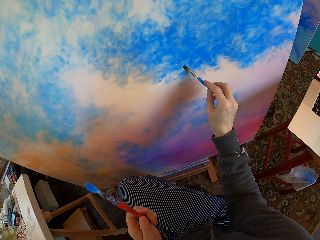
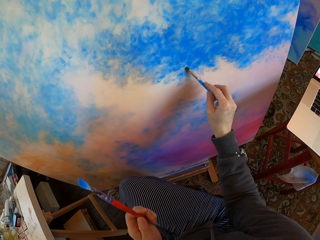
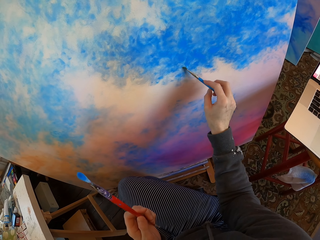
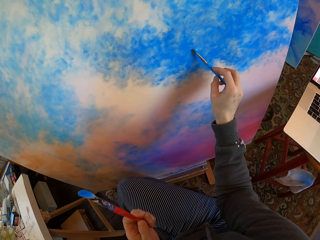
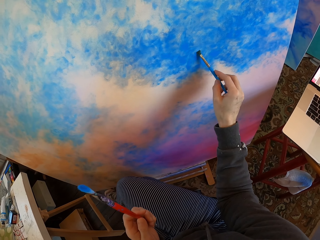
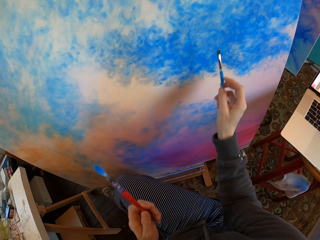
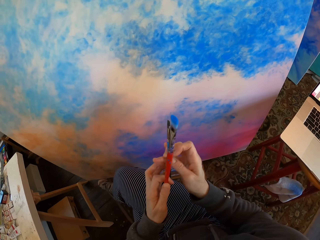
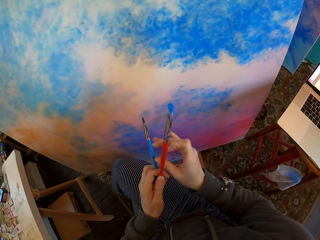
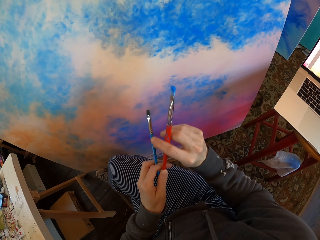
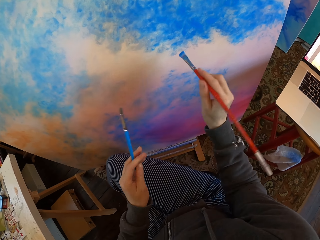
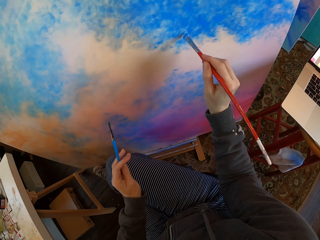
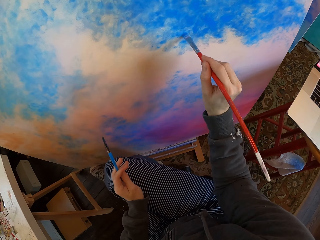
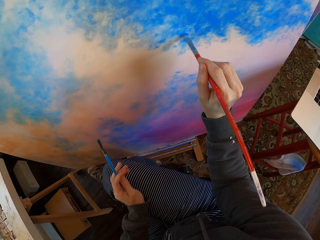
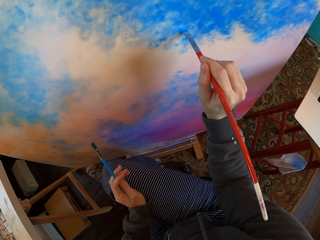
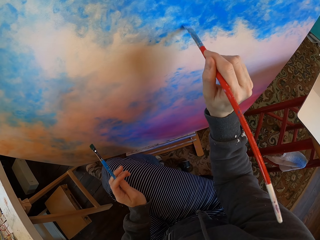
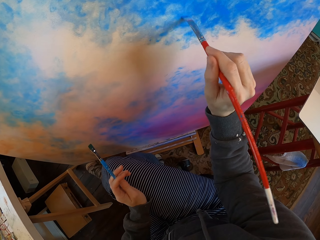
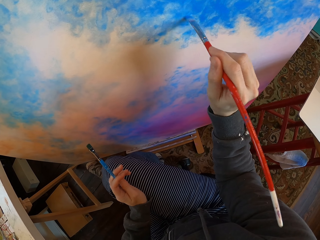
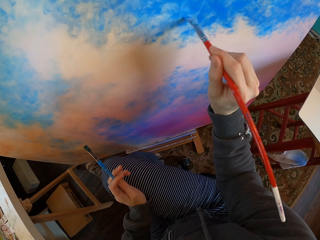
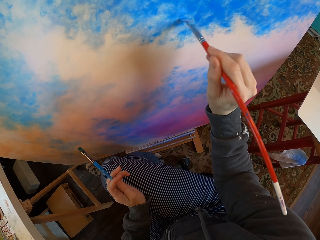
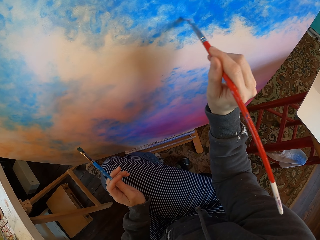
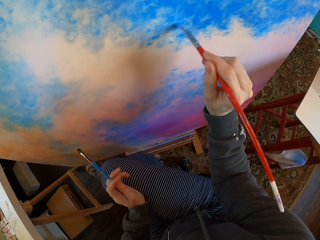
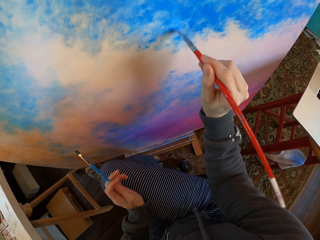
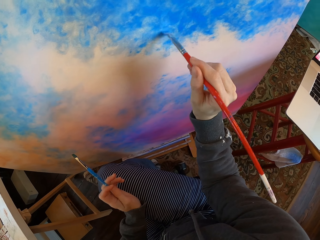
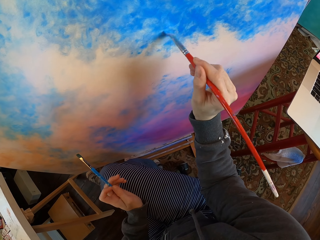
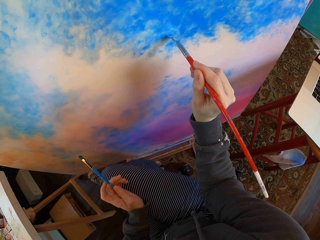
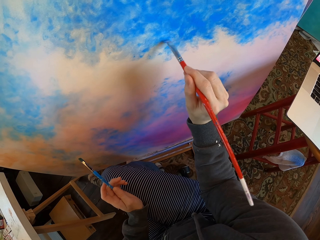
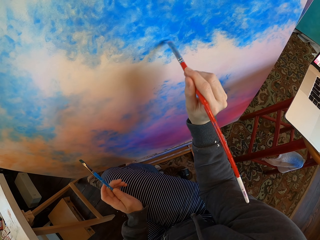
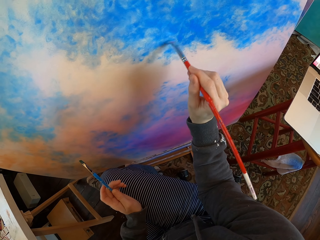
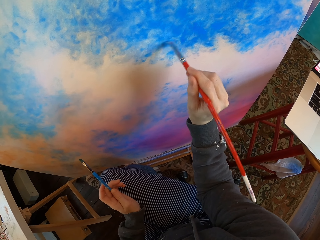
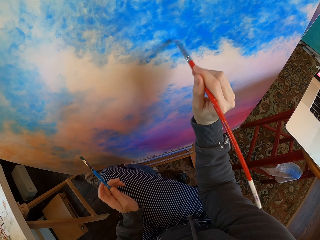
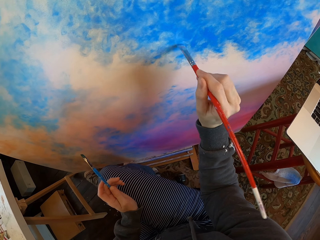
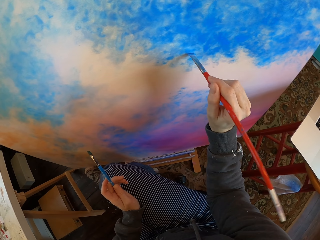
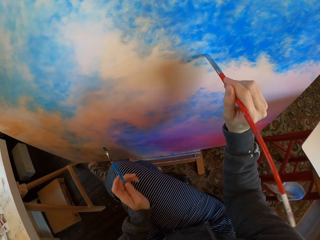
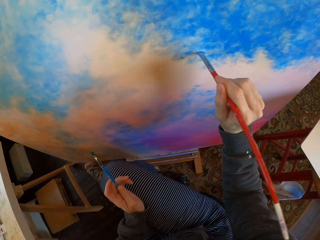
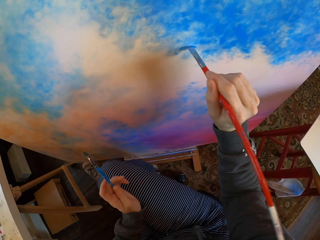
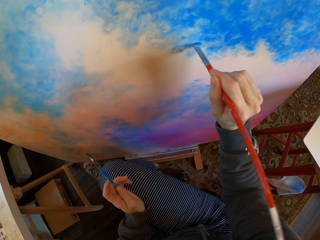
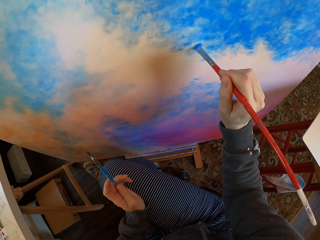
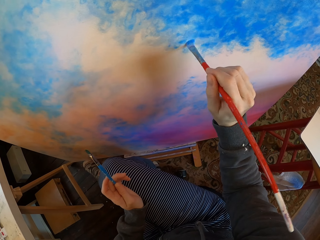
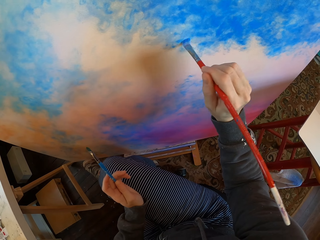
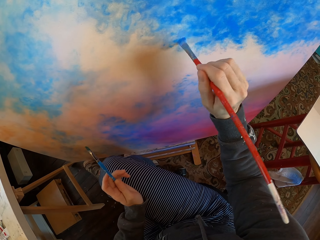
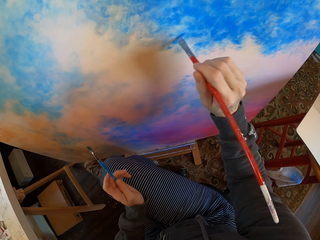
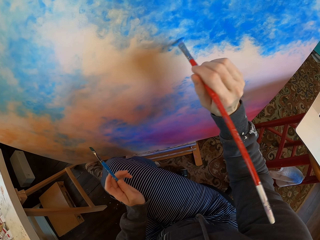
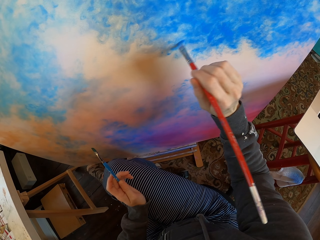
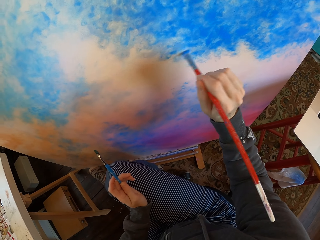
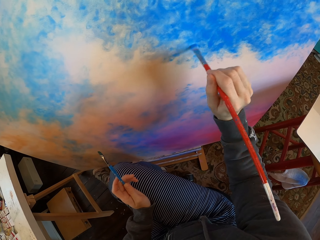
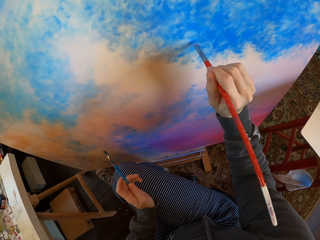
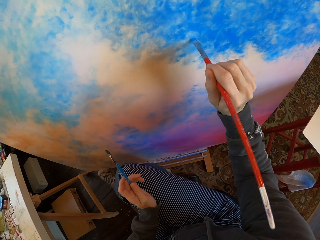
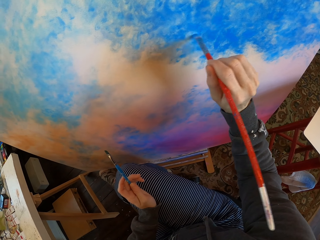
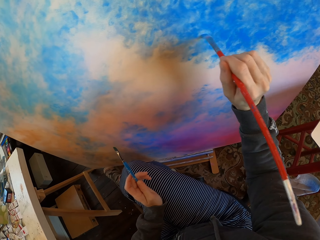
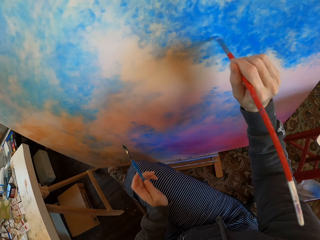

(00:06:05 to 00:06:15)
The camera wearer holds the paint brush with his hands. He paints on the manila paper with the brush.

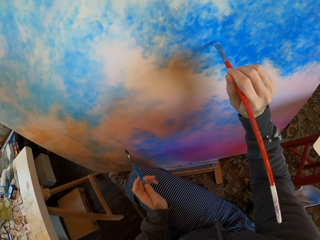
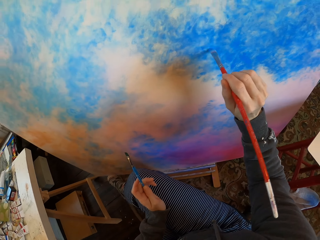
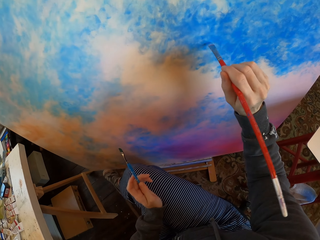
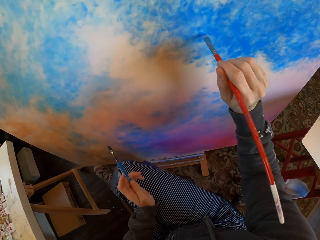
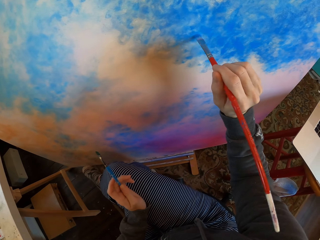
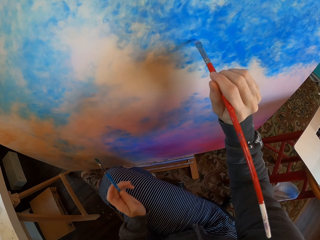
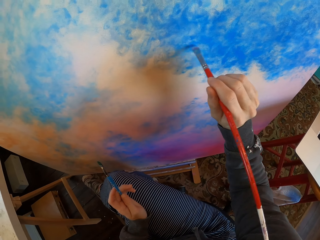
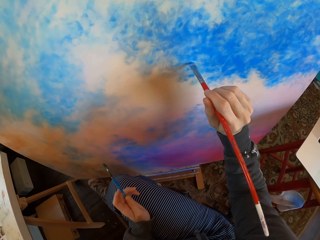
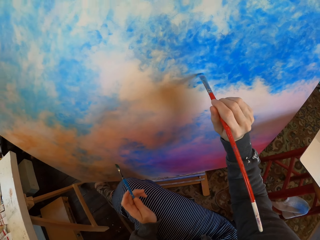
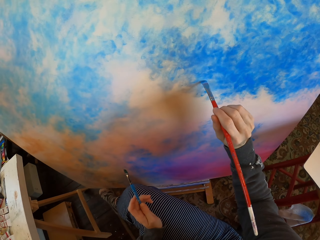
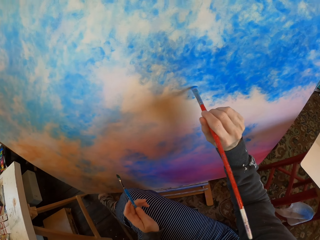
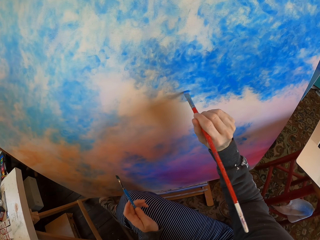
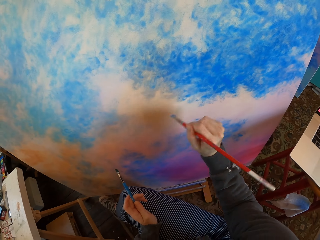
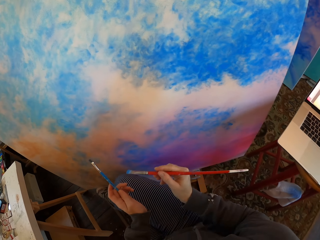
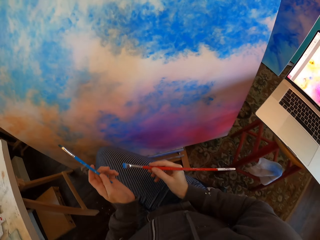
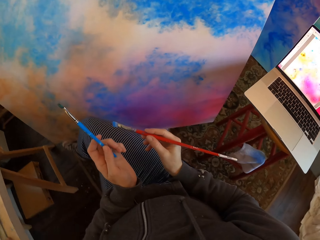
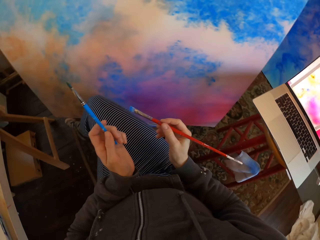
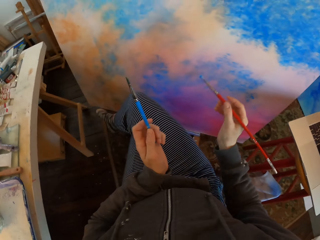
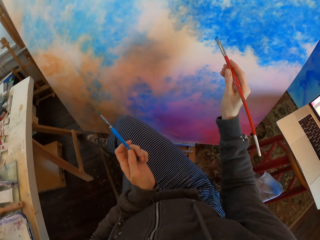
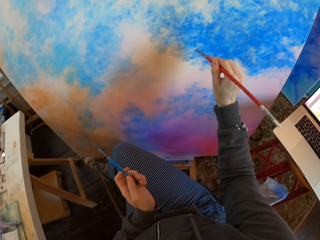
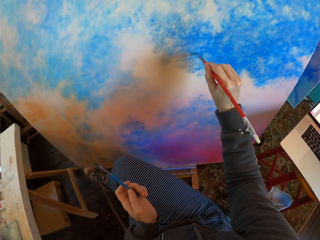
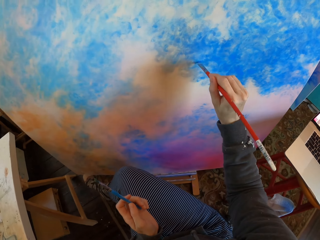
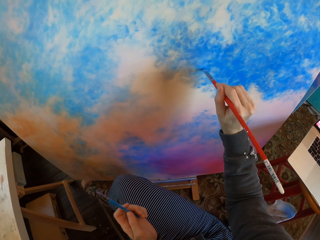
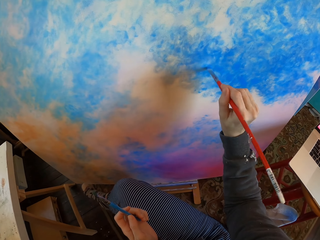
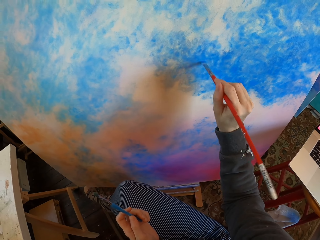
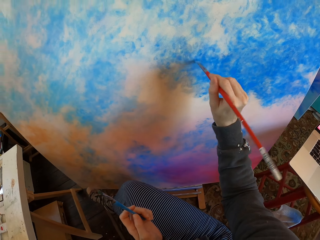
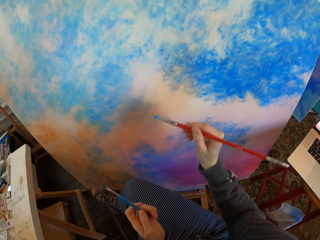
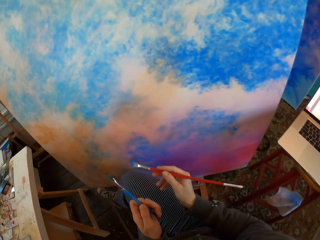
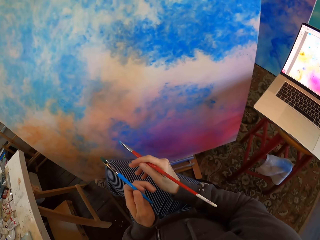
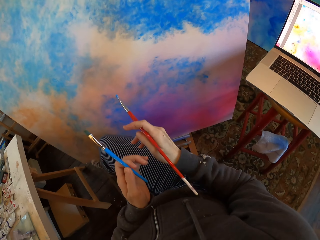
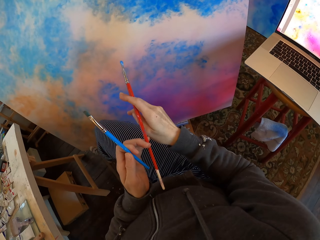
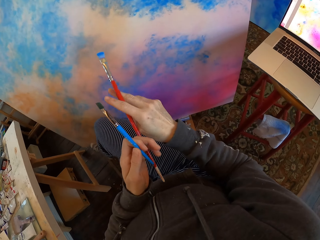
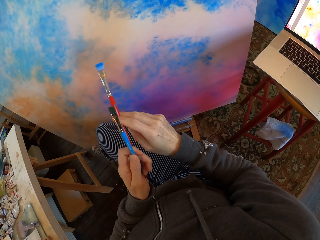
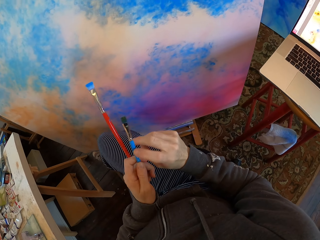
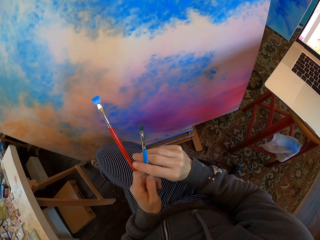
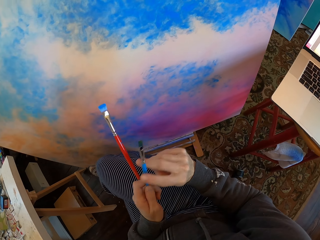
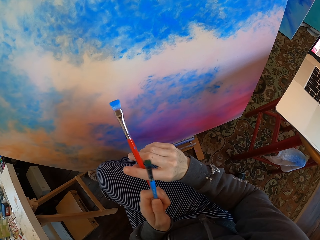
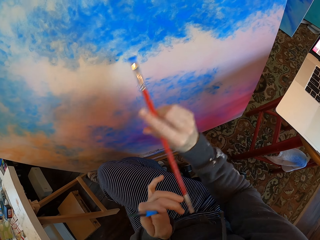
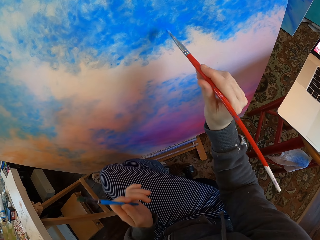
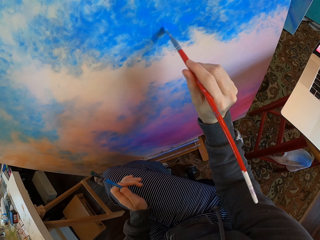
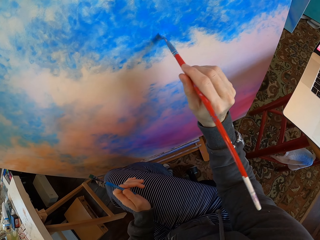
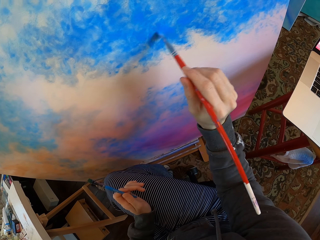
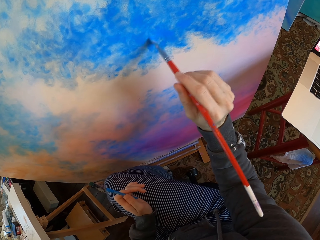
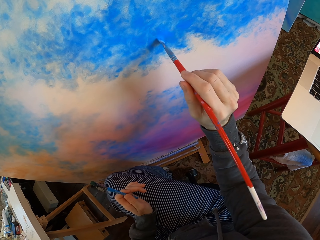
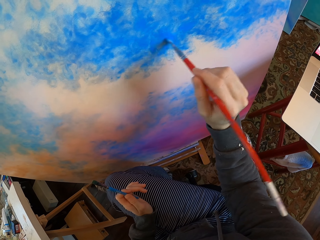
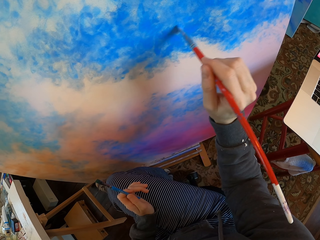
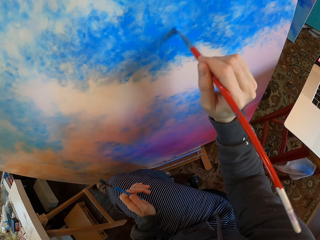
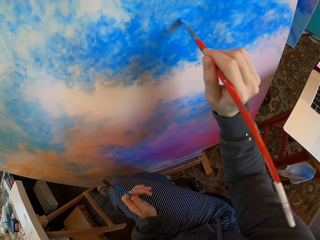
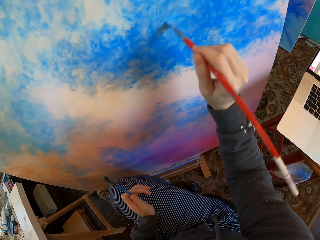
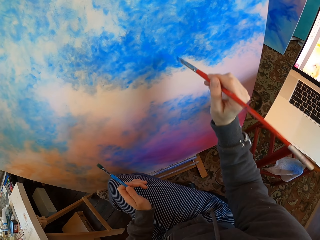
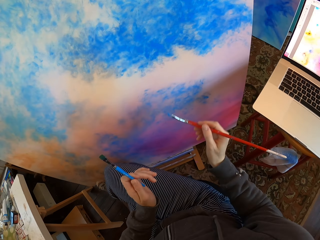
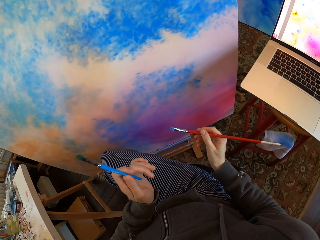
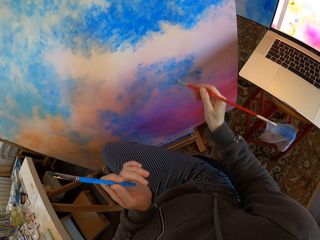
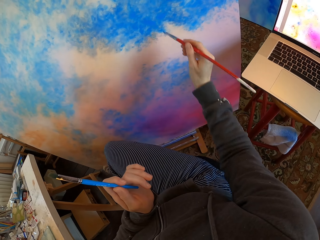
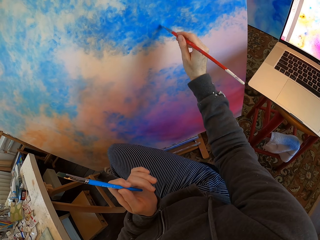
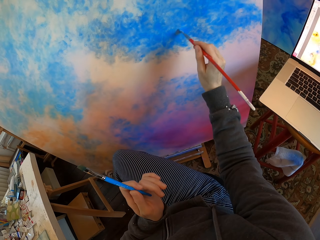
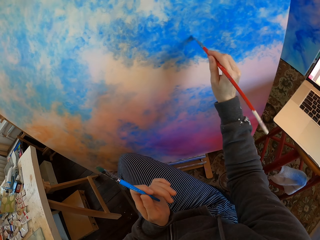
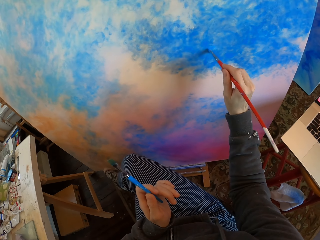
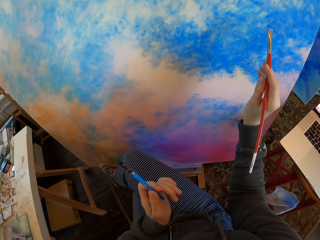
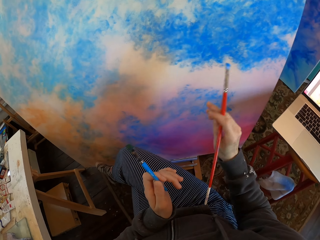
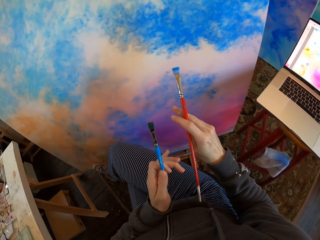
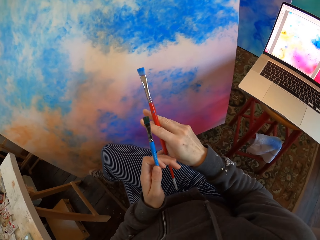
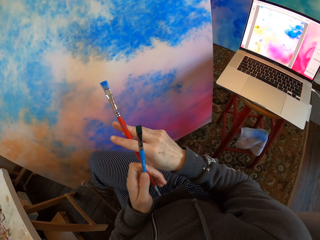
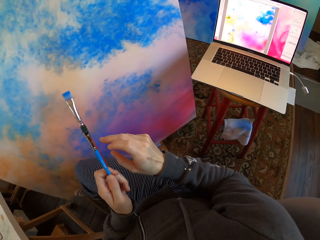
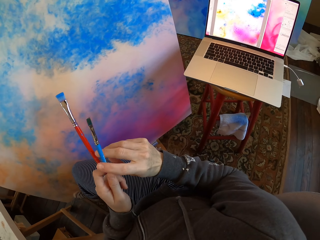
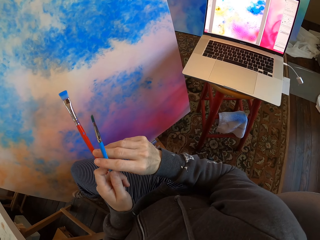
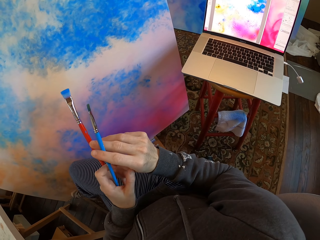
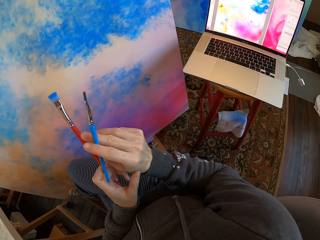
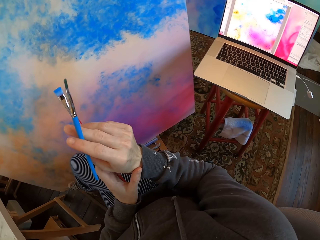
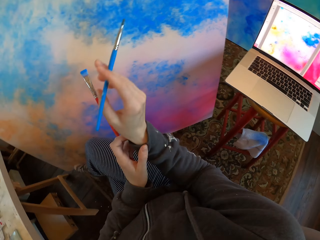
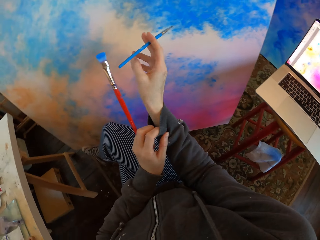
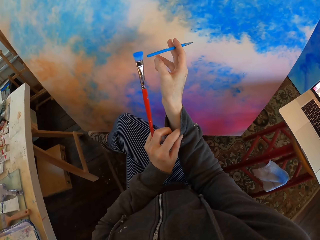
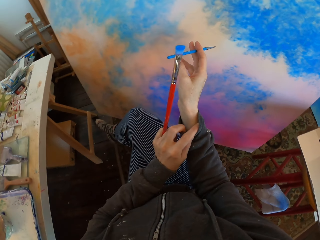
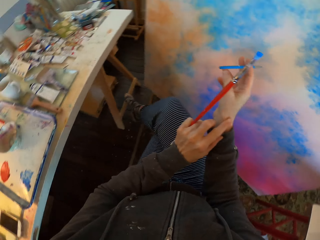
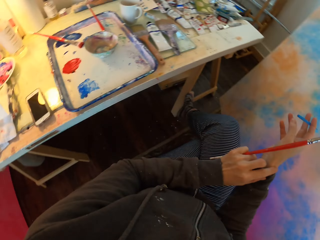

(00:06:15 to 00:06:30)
The camera wearer turns to the side. He holds the paint brush with his hands. He turns to the side. He paints on the manila paper with the brush. He holds the paint brush with his hands. He paints on the manila paper with the brush. He holds the paint brush with his hands. He paints on the manila paper with the brush. He turns to the side. He holds the paint brush with his hands.
